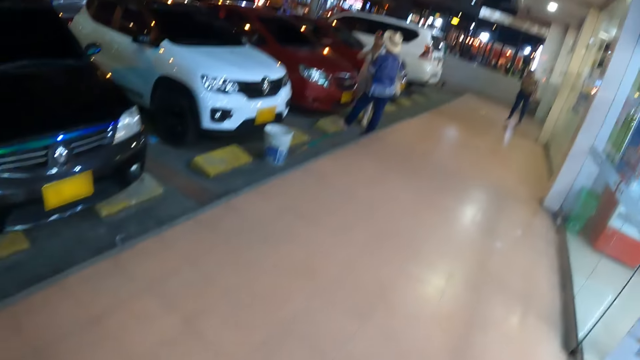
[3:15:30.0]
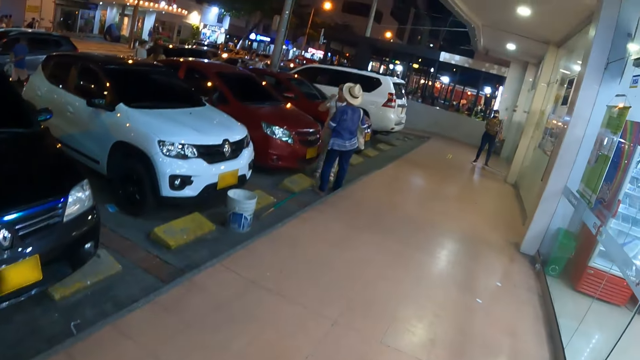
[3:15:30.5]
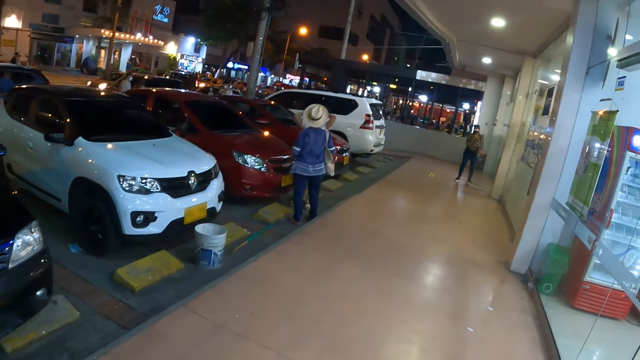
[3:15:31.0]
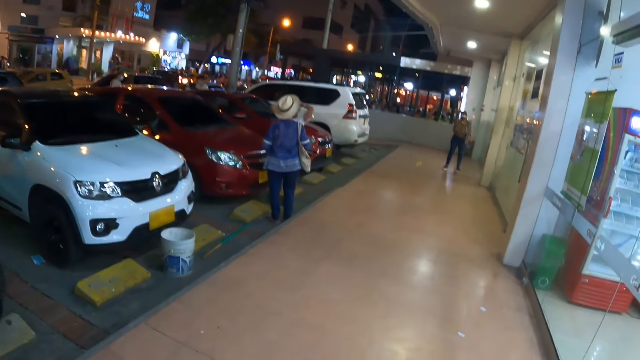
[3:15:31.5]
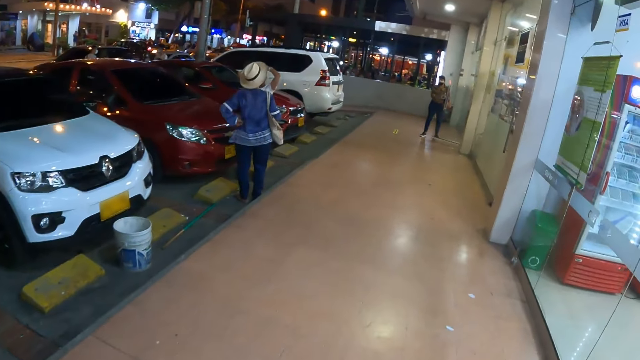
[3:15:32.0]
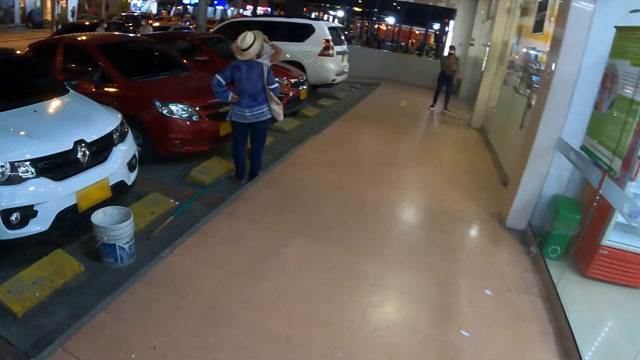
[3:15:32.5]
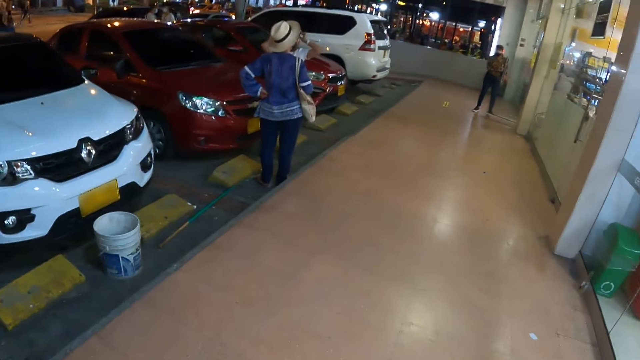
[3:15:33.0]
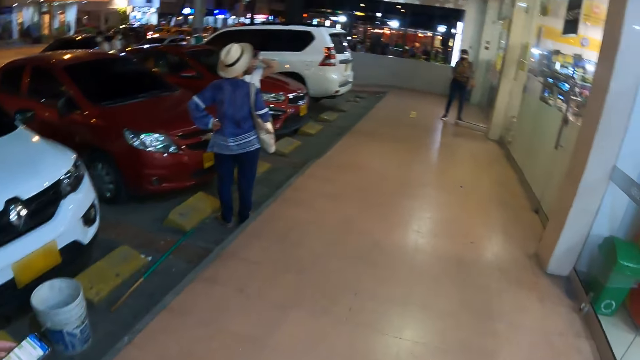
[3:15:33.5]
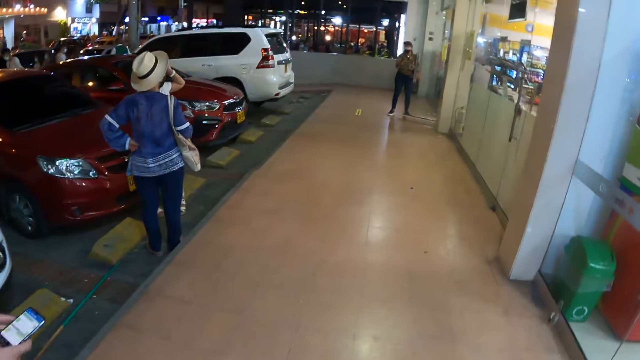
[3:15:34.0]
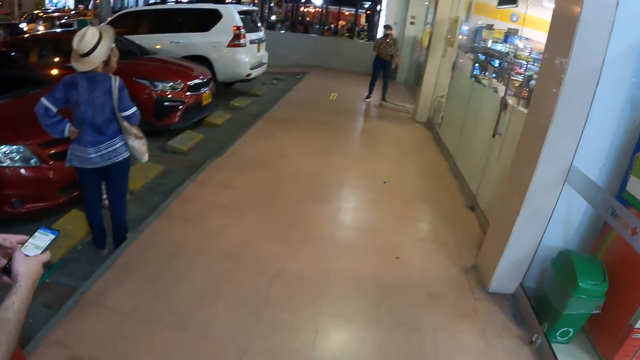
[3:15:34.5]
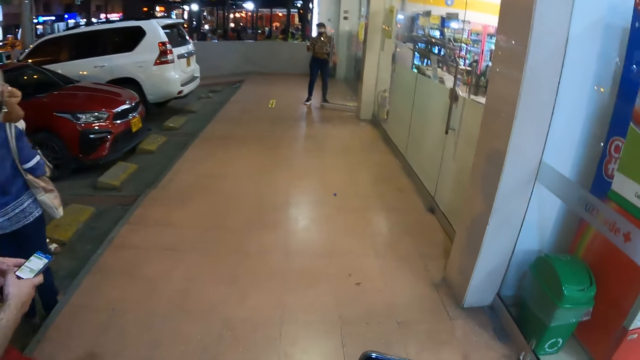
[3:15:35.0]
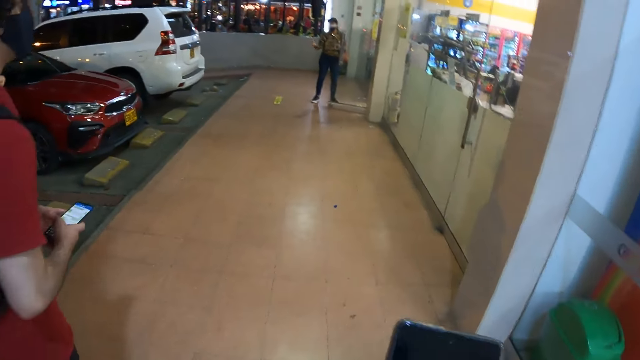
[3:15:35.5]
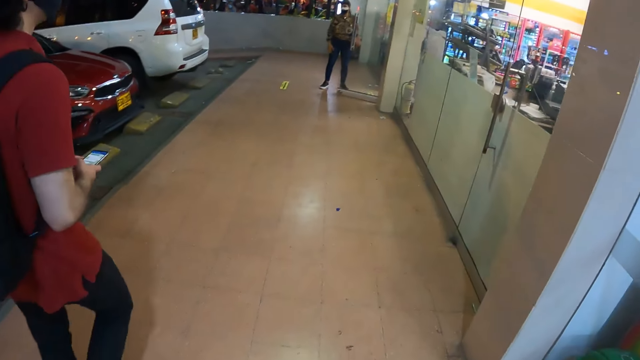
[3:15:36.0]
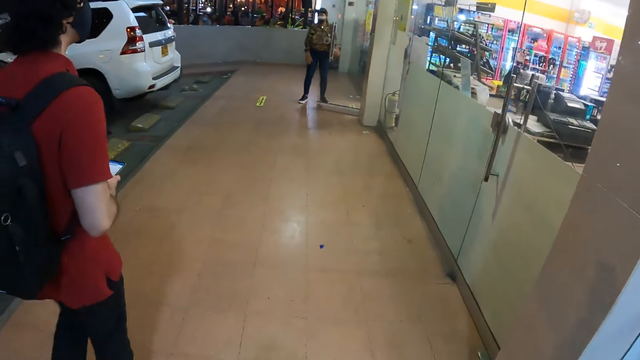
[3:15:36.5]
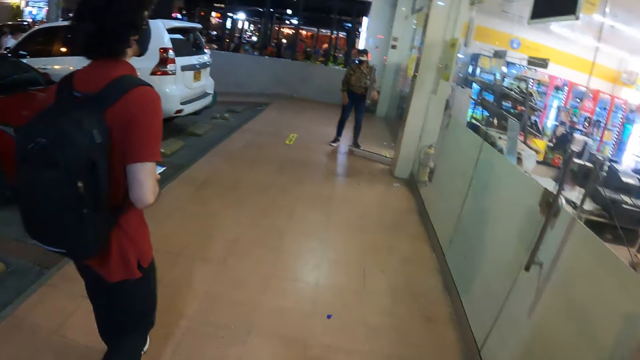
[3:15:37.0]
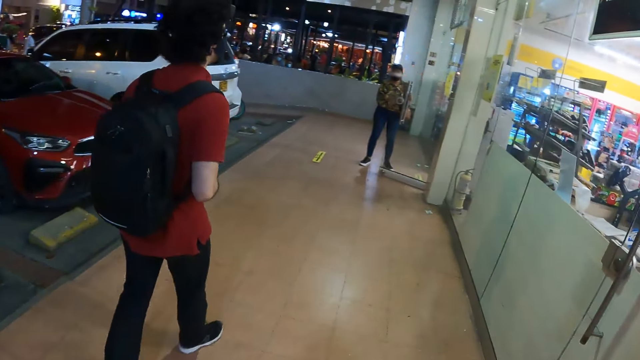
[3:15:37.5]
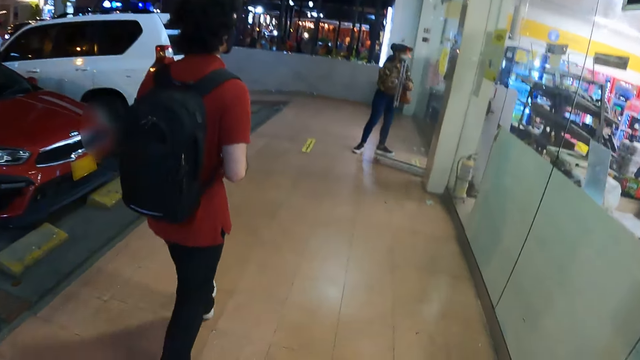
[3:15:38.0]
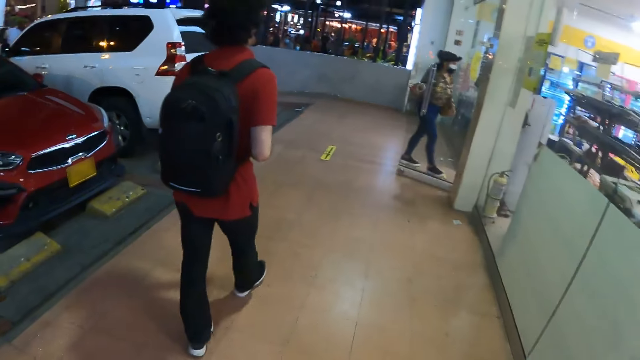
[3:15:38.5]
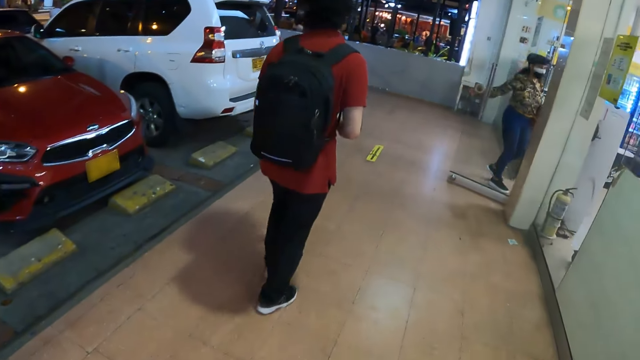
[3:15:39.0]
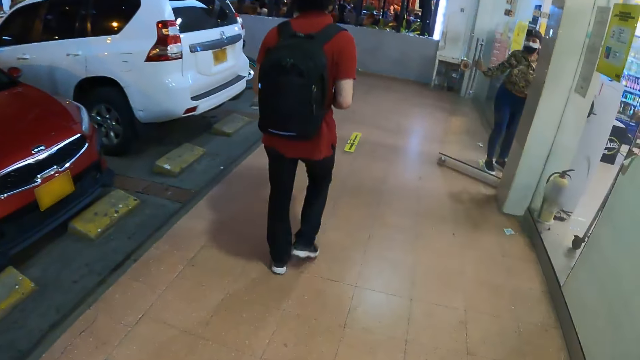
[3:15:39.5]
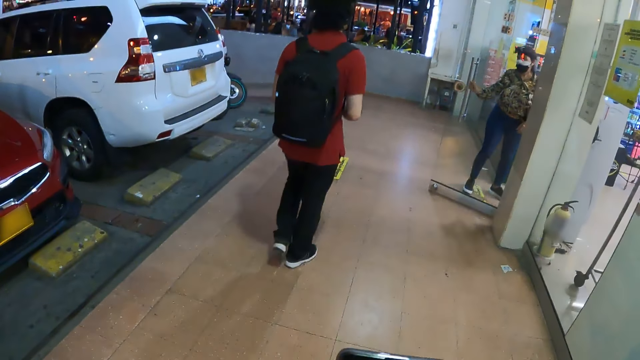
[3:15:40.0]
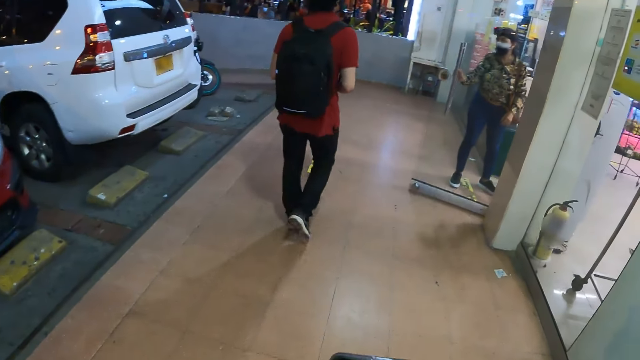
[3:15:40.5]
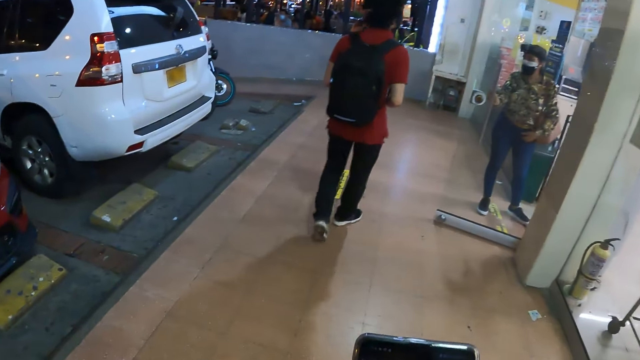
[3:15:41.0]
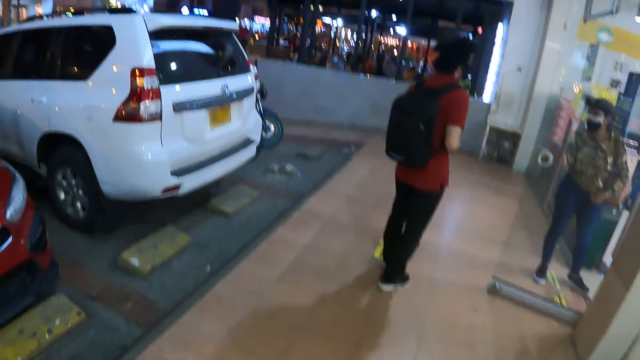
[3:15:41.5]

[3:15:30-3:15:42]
A person and the camera wearer walk towards another person at a supermarket's entrance. The first person and the camera wearer use a smartphone. The first person interacts with the other person.

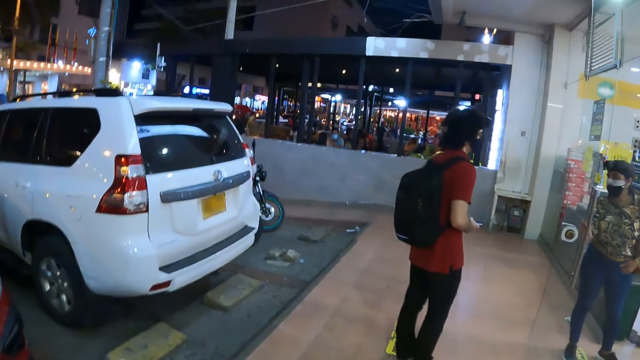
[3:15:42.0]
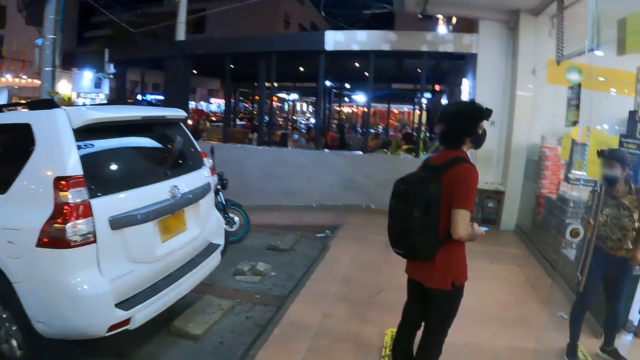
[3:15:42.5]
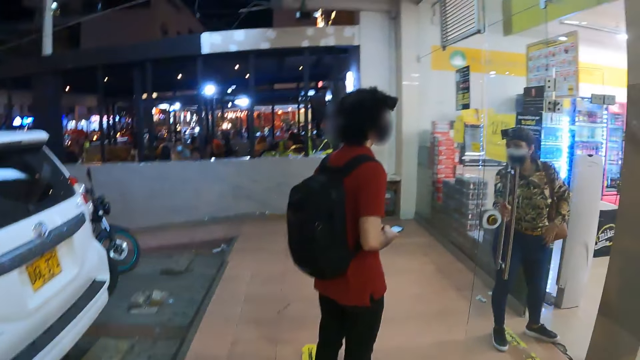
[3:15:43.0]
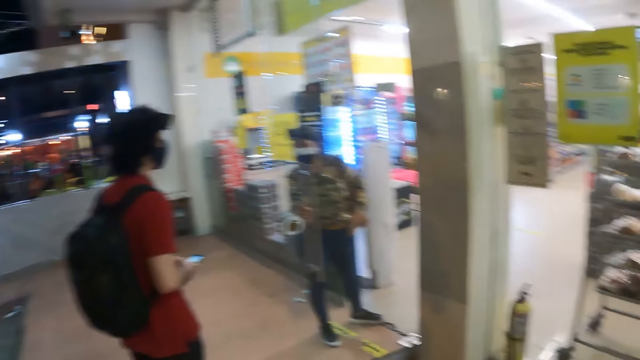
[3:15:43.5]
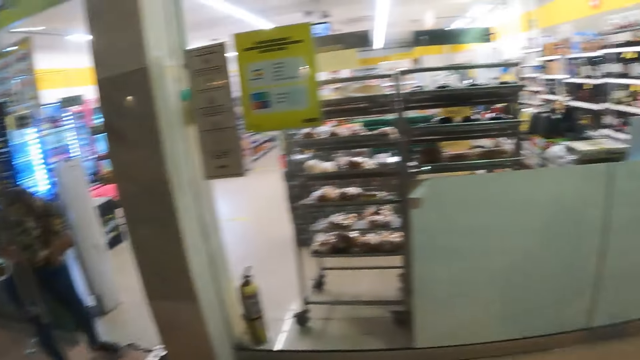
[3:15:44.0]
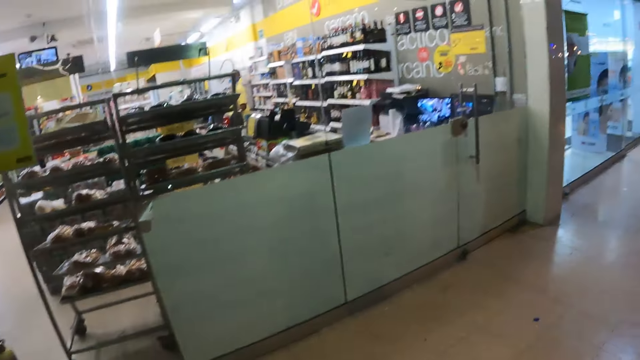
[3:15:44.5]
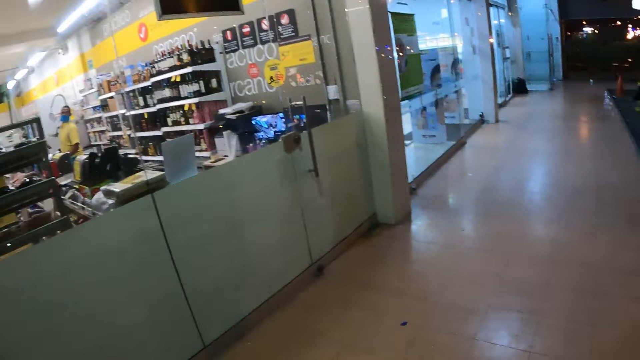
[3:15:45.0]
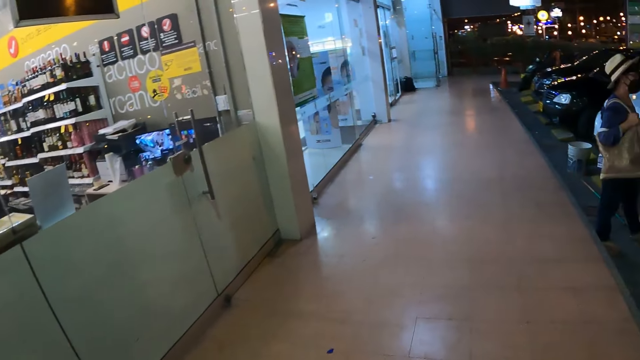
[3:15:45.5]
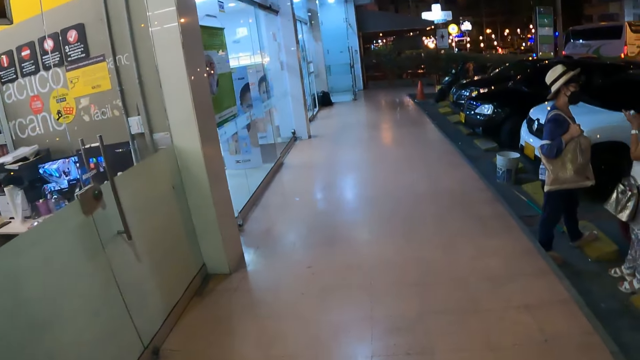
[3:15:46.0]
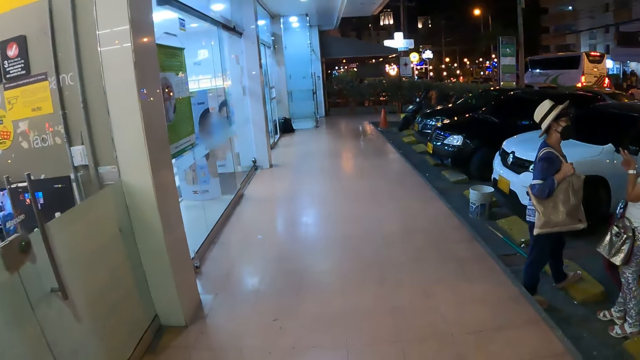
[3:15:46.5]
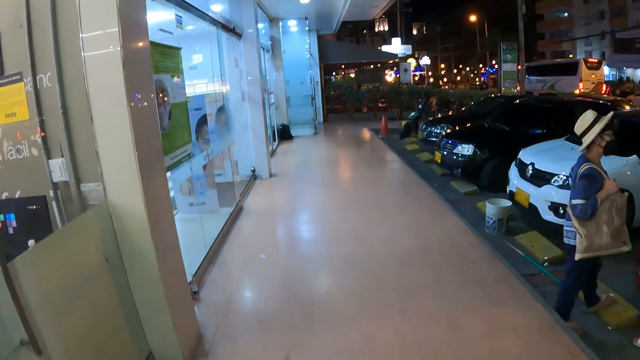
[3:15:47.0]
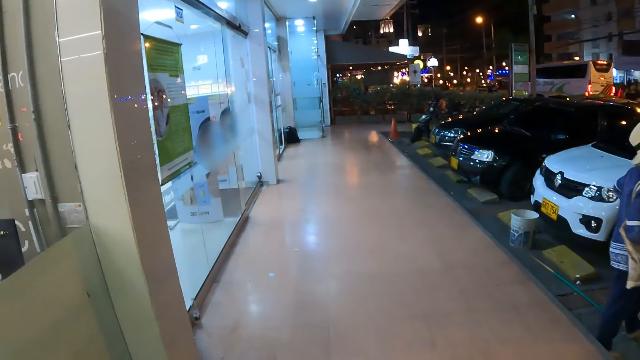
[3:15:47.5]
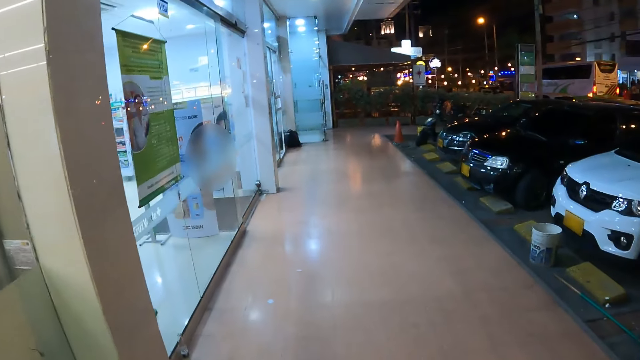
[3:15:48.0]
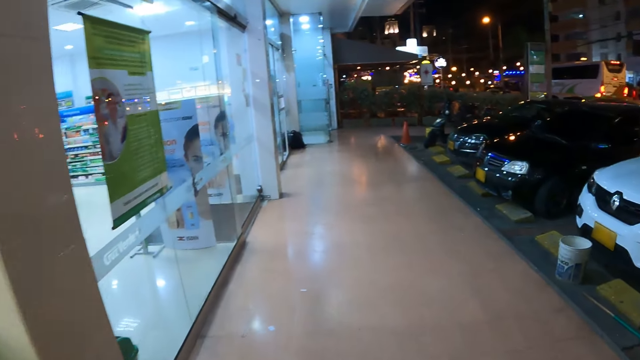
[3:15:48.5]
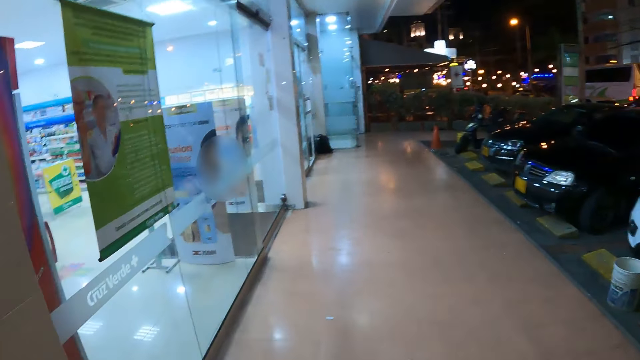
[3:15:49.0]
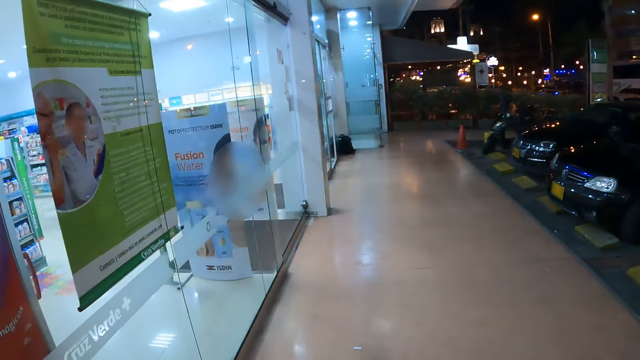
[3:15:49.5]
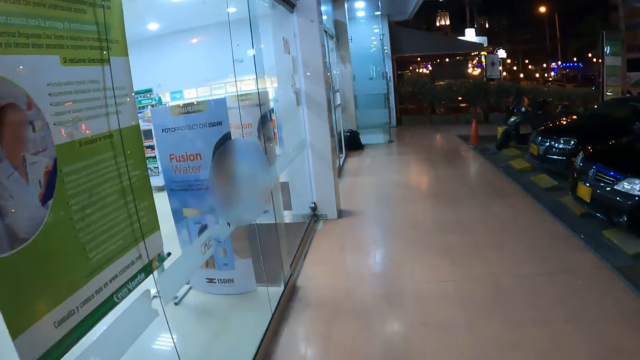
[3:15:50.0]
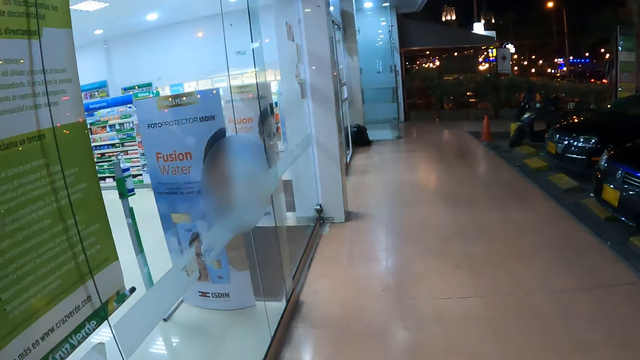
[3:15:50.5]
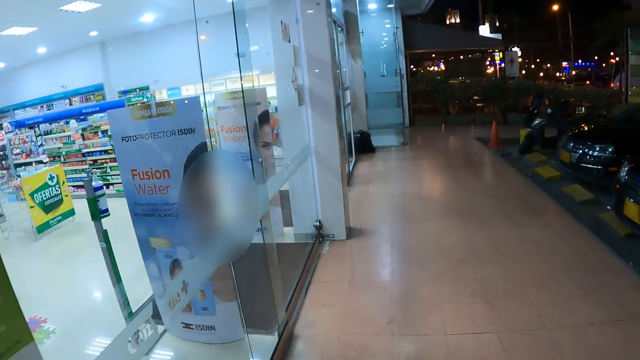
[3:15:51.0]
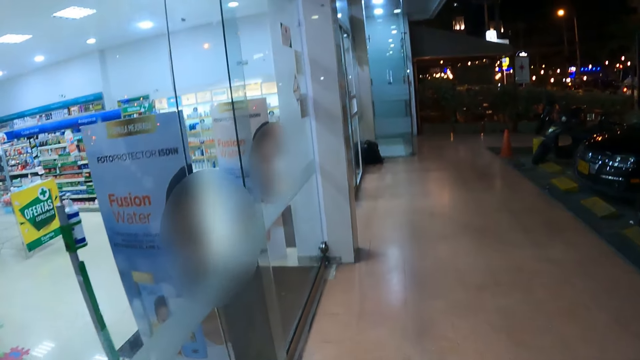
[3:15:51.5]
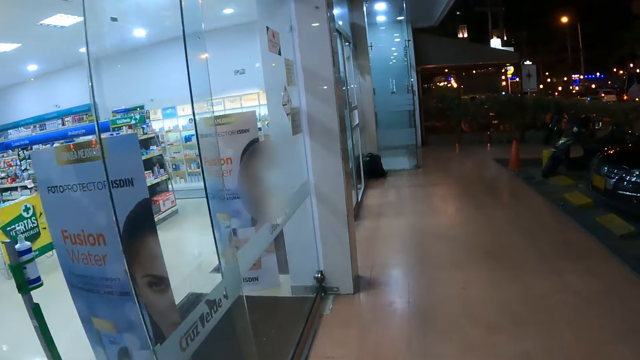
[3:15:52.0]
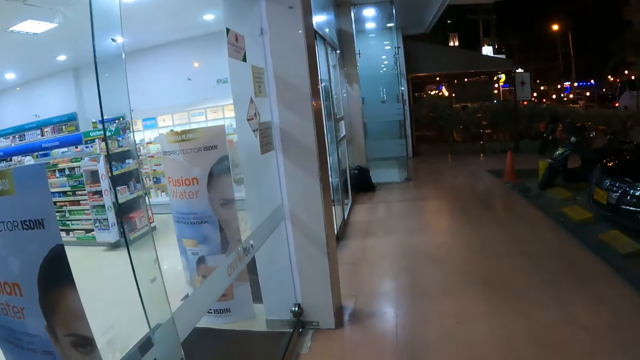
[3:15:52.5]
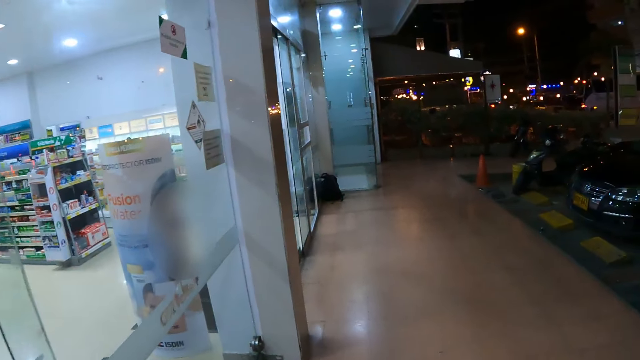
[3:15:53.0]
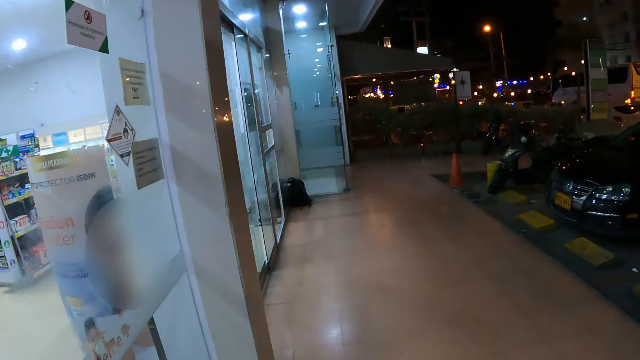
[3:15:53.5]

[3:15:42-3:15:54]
The camera wearer meanders on a supermarket veranda. They look around.
